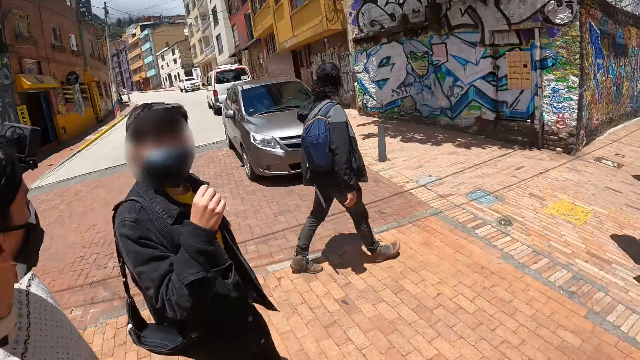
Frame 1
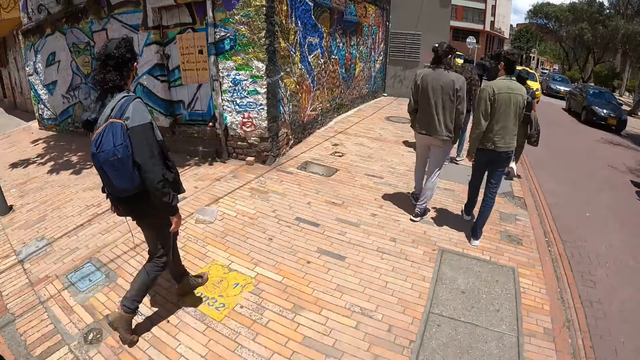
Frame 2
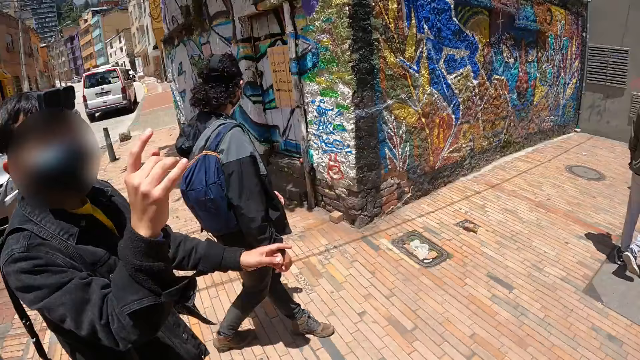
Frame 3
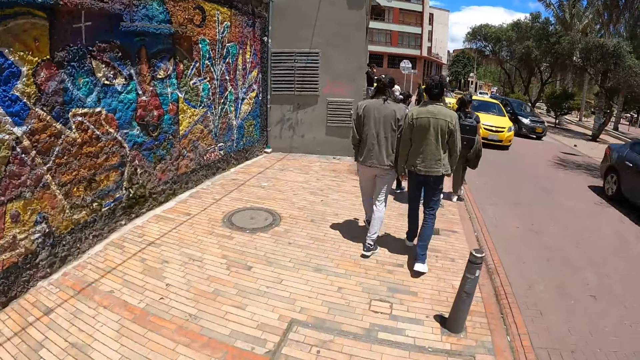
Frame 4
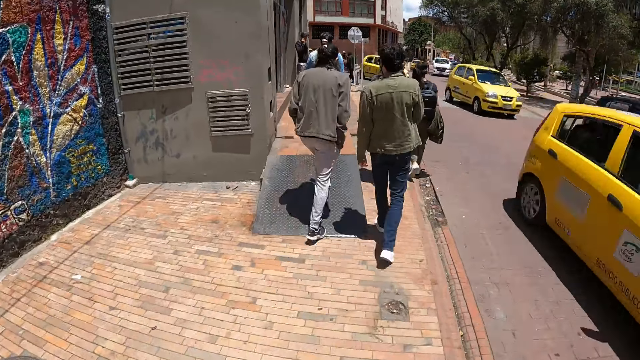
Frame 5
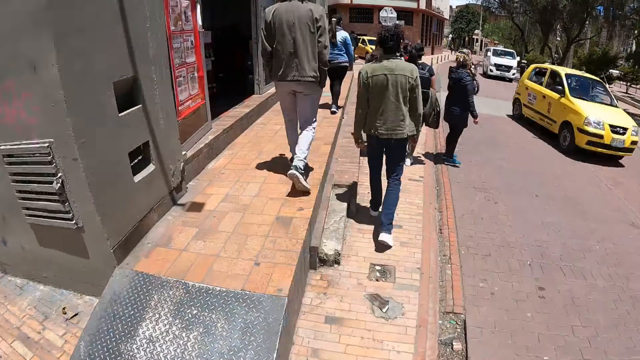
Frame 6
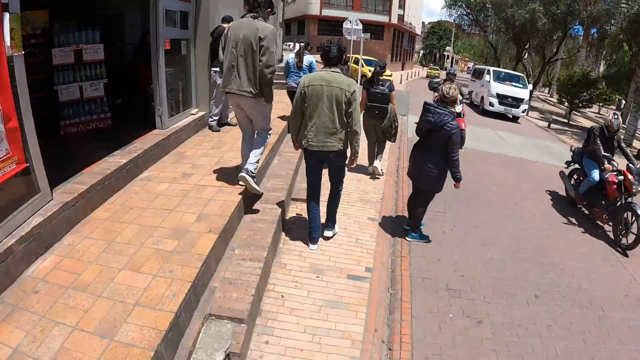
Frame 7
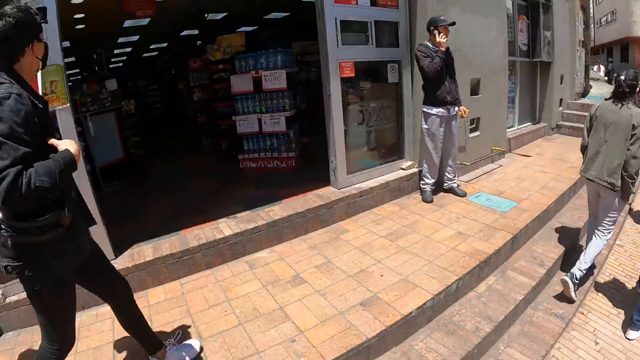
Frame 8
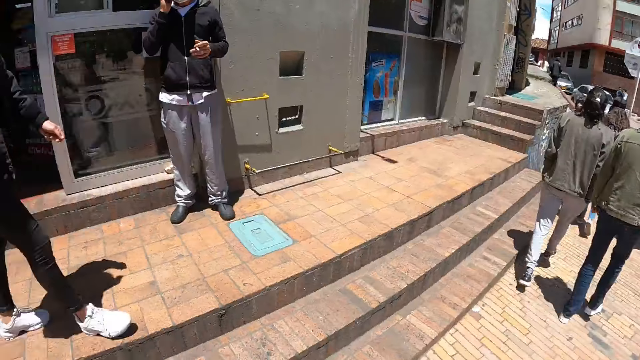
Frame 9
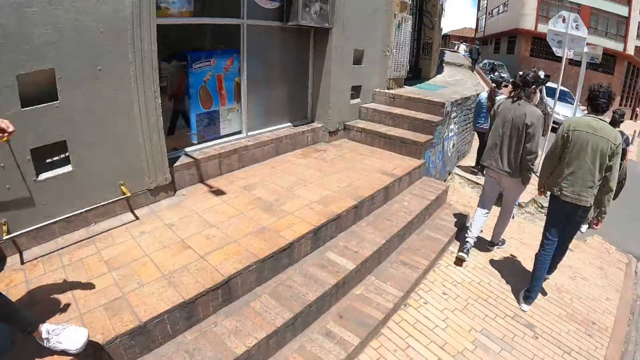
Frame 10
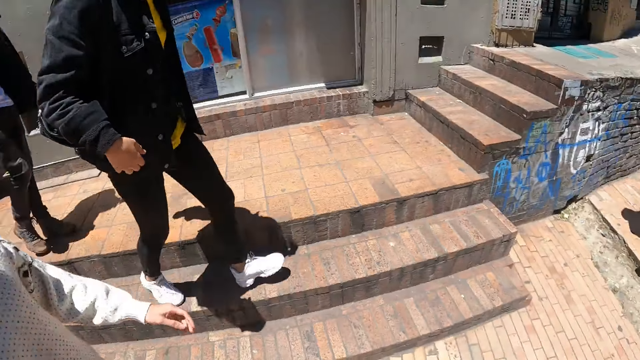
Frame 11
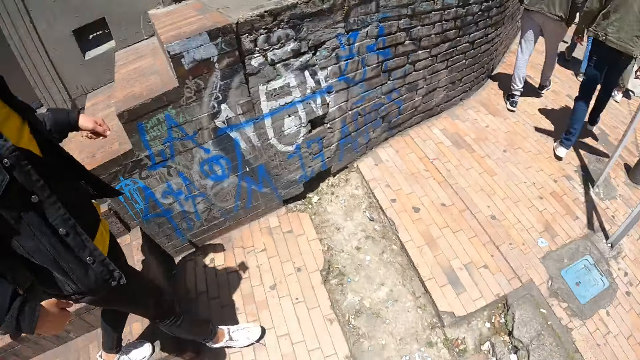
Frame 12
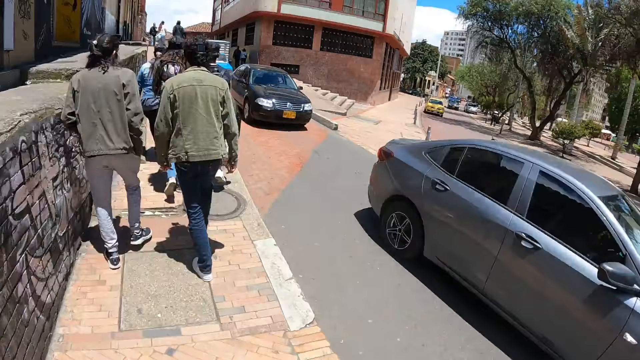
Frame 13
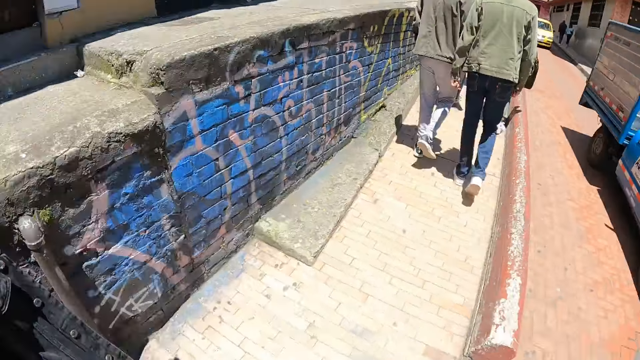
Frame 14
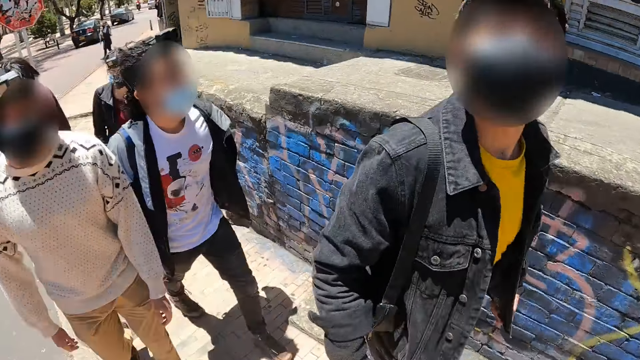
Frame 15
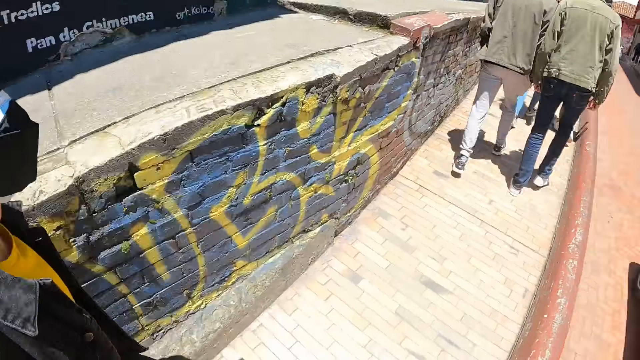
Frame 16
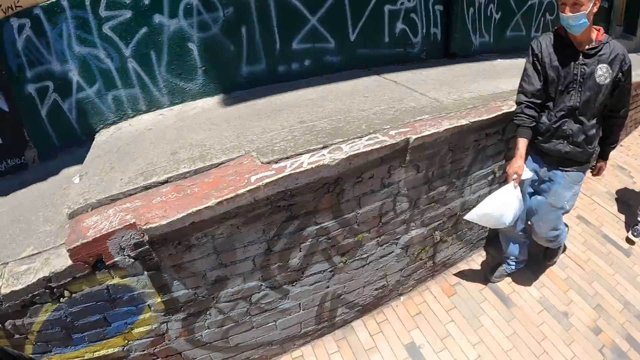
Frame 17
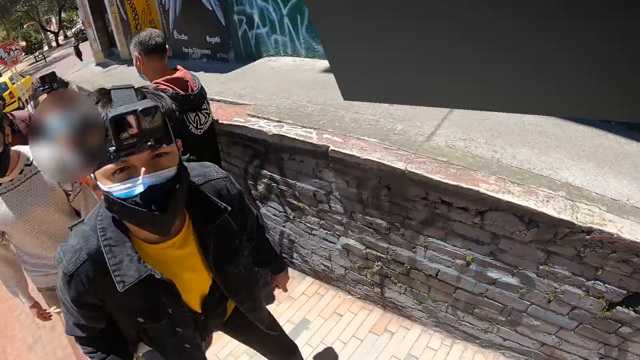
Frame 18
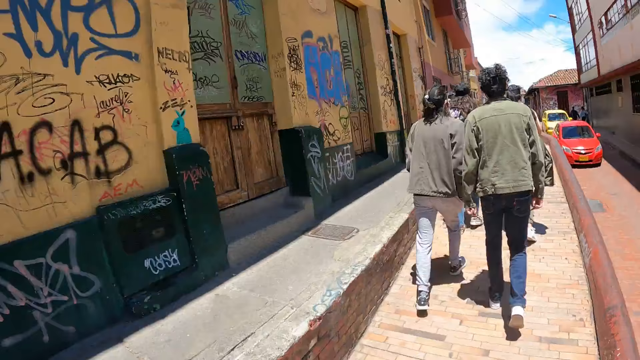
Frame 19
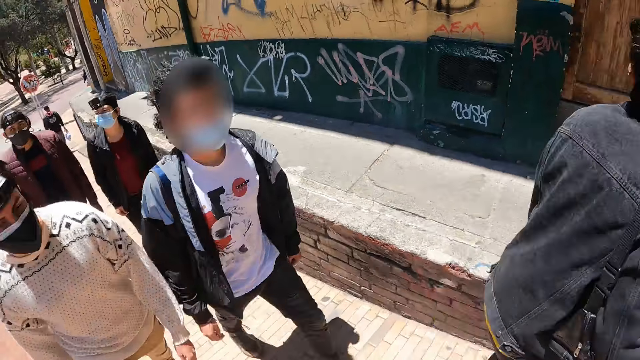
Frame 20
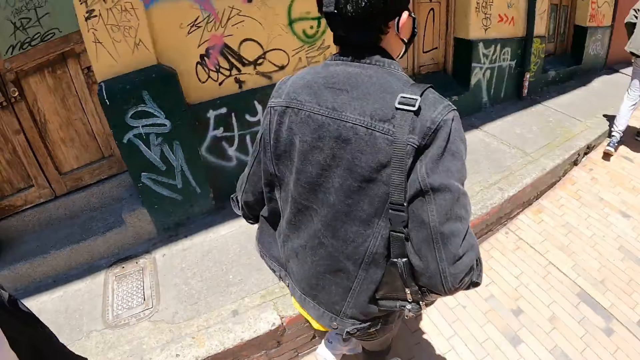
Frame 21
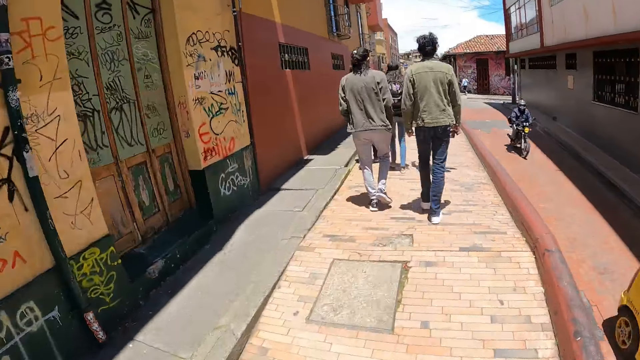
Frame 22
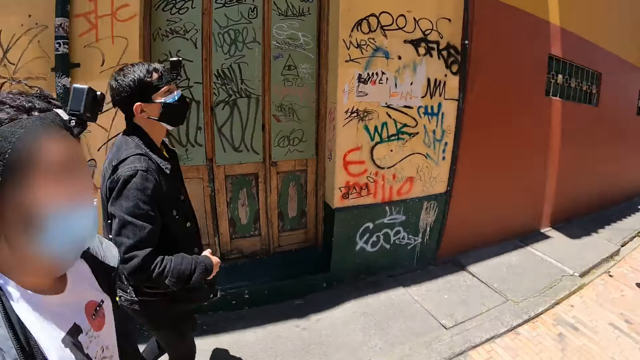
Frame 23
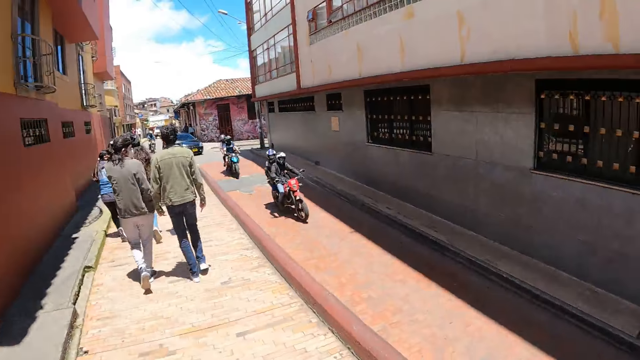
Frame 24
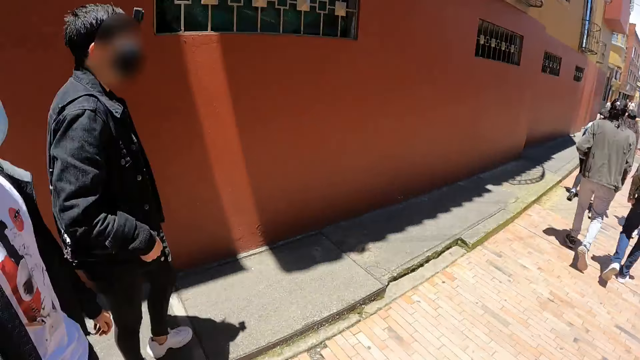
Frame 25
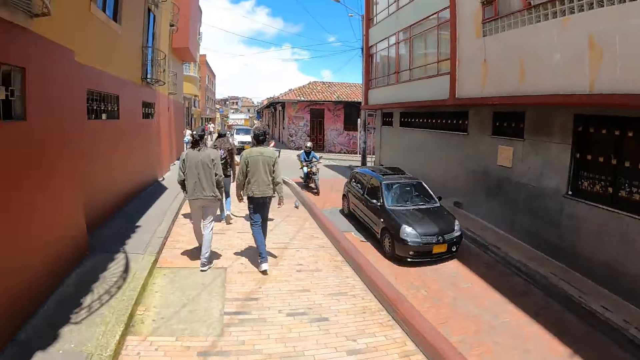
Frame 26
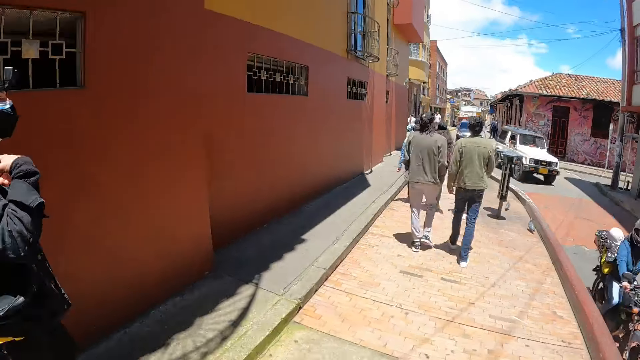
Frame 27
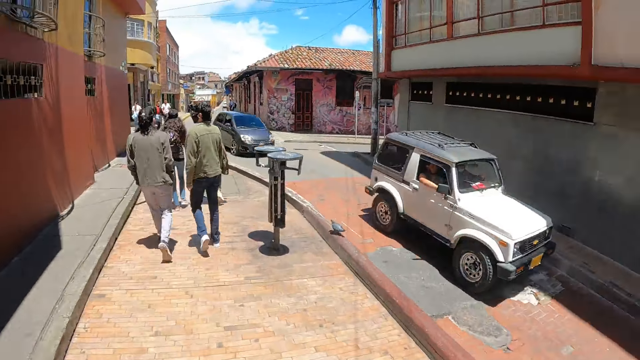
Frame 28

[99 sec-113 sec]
A man adjusts his face mask. The man gestures his hand. The camera wearer walks along the path. The man walks on the stairs. The camera wearer looks around. They walk along the path. The man descends the stairs. The camera wearer walks along the path. The man walks along the path. The camera wearer looks at the man. They walk along the path. The man walks along the path. The camera wearer walks along the path.

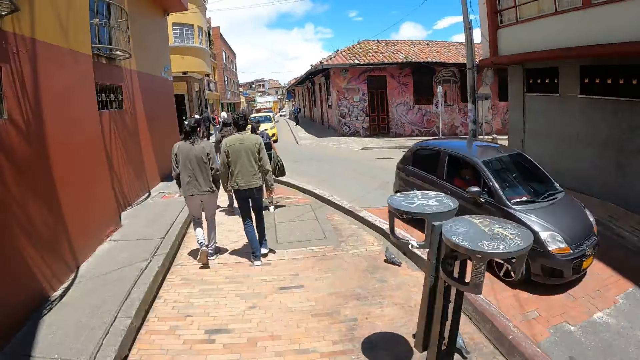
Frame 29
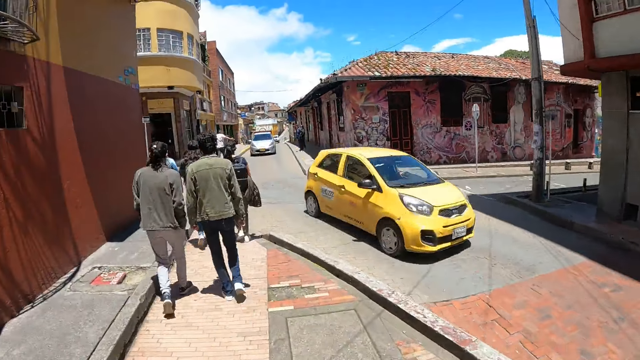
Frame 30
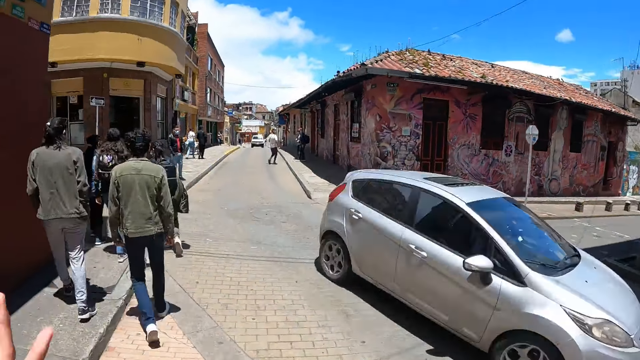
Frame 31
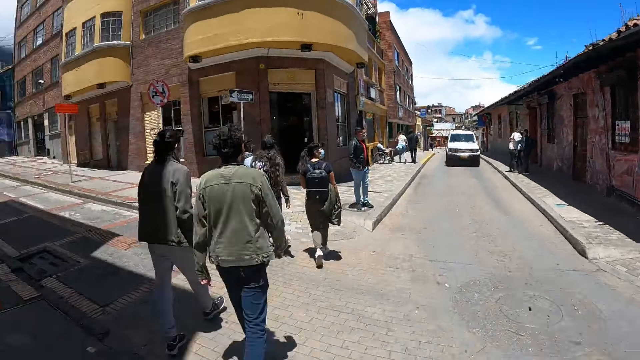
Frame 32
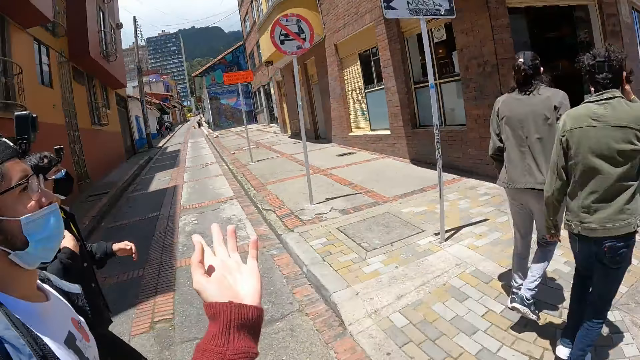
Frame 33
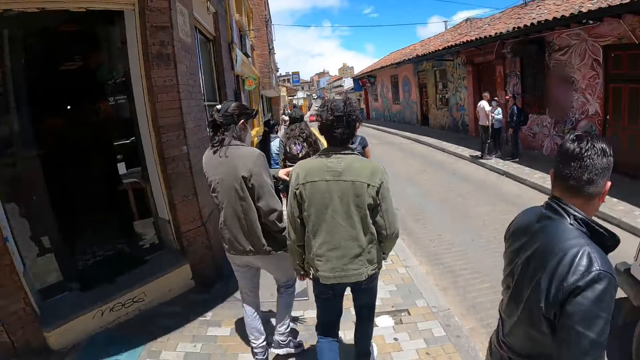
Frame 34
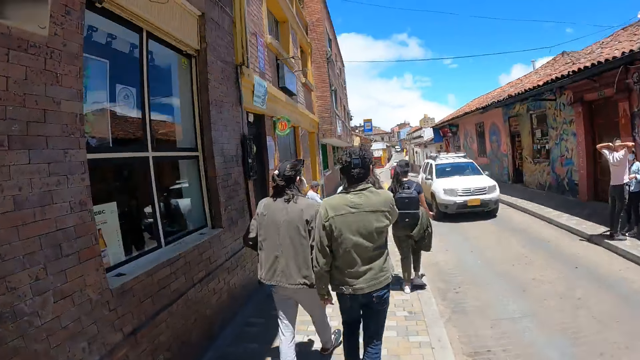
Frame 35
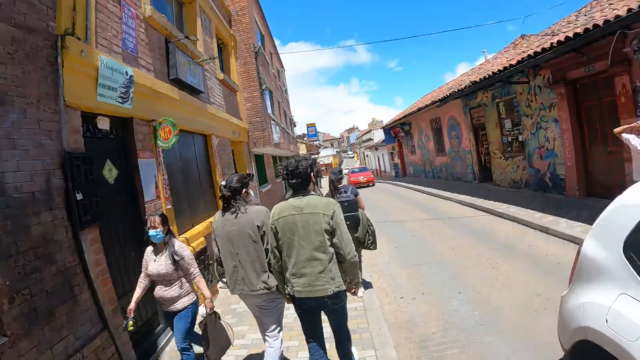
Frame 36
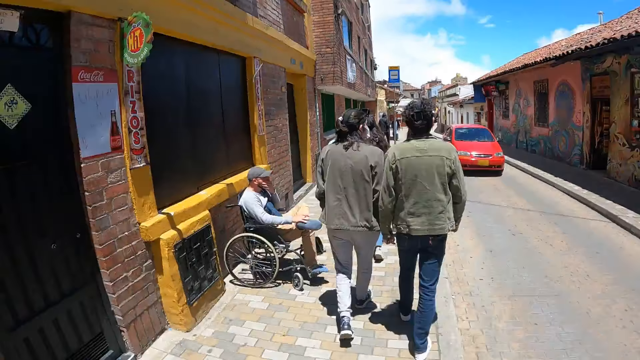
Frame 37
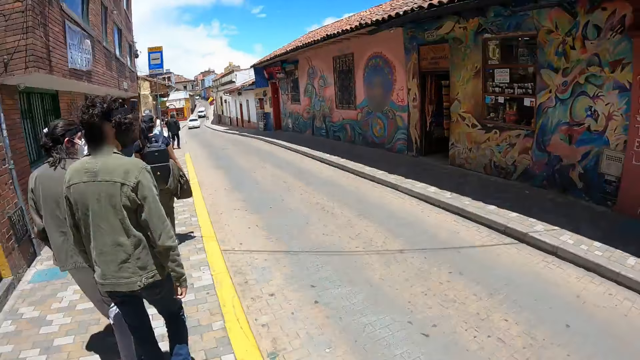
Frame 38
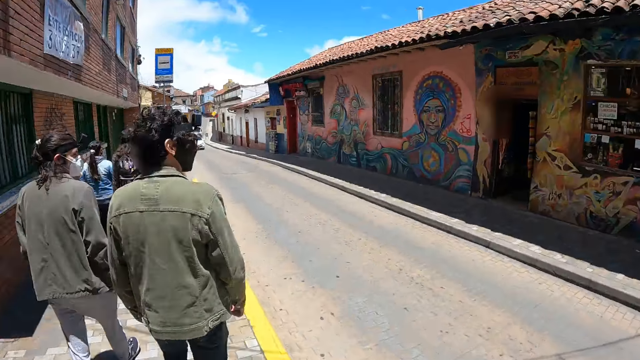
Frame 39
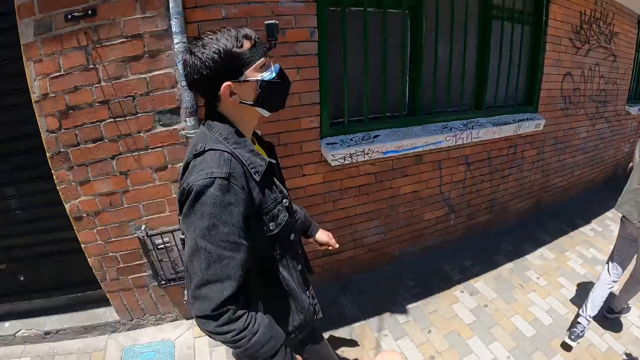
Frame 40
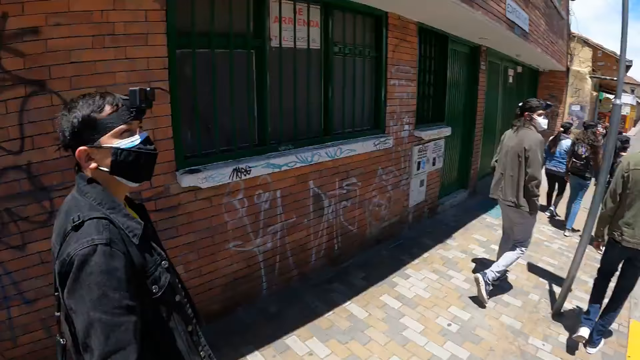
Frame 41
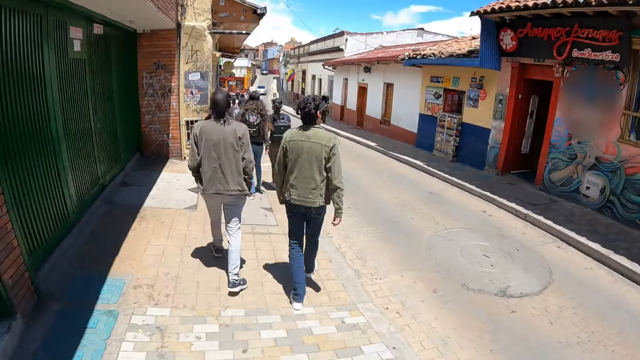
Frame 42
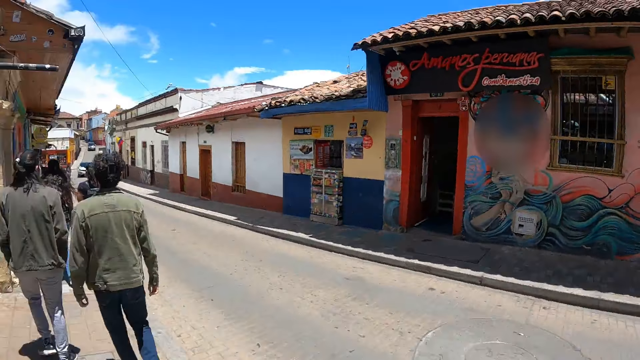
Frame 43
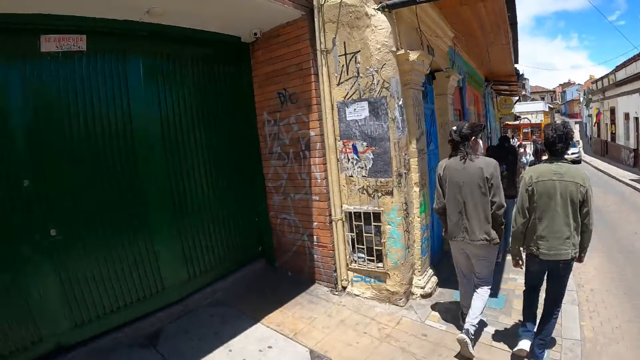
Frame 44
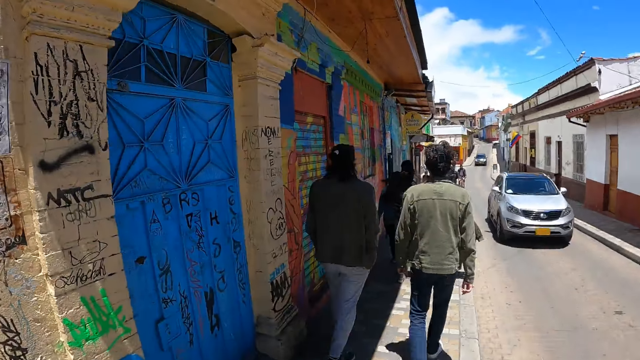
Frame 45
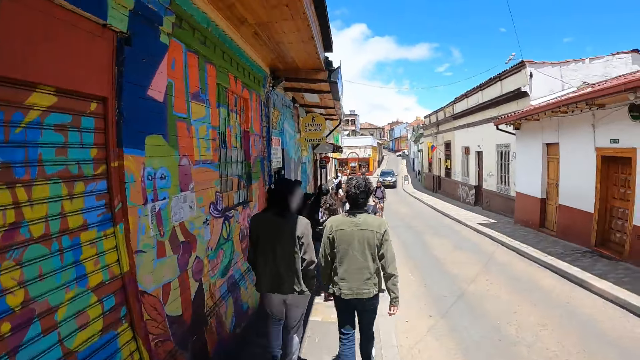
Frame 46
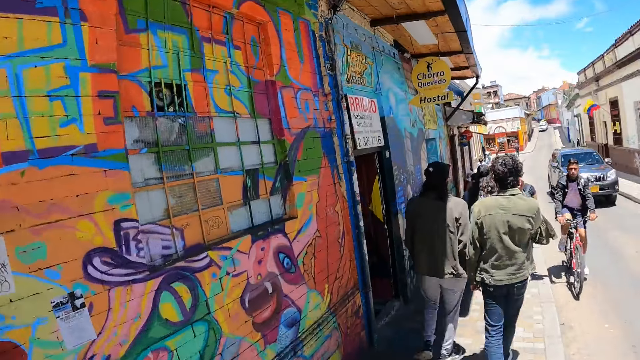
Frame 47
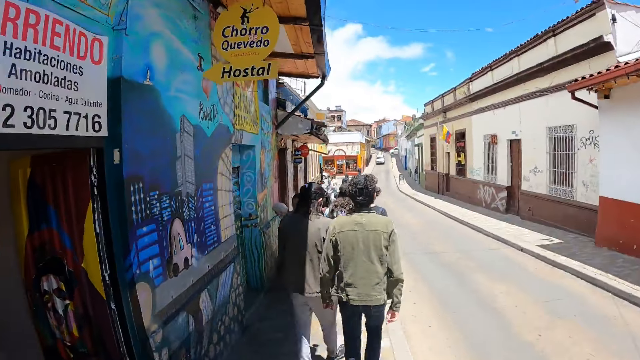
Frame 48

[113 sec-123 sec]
The camera wearer crosses the road. A man crosses the road. The man makes gestures by hand. The camera wearer walks along the path. The man walks along the path beside the camera wearer. The camera wearer walks along the path.
